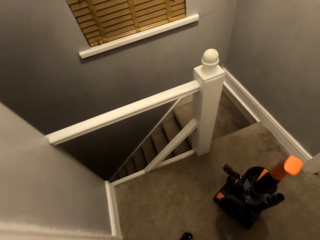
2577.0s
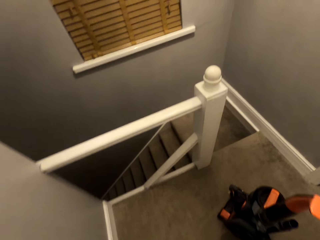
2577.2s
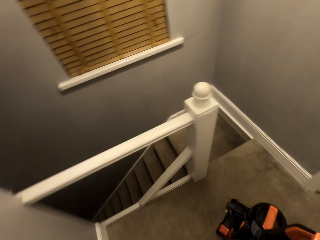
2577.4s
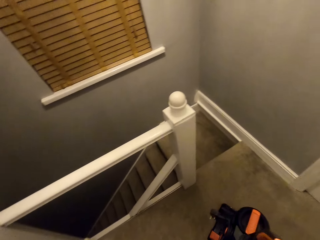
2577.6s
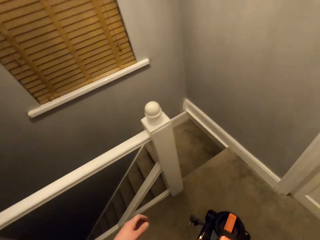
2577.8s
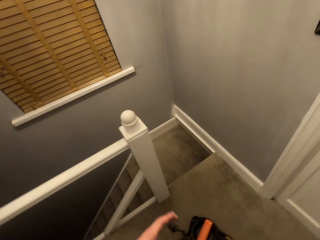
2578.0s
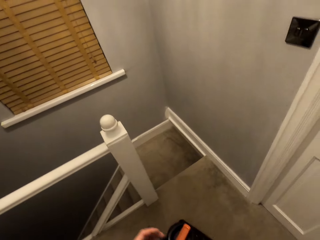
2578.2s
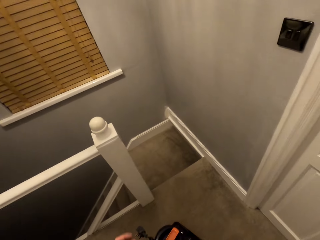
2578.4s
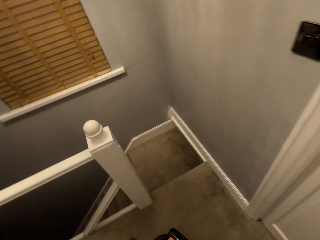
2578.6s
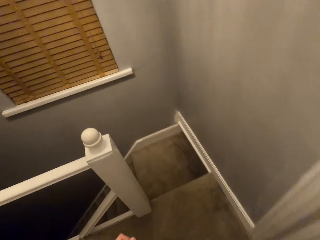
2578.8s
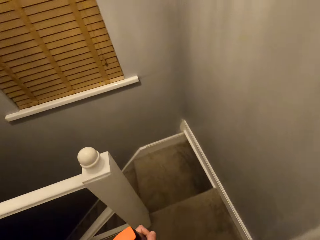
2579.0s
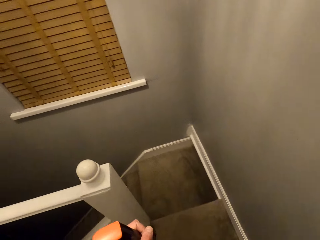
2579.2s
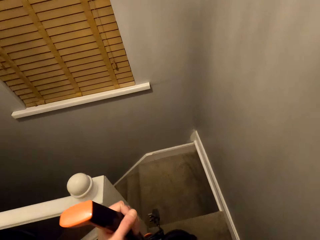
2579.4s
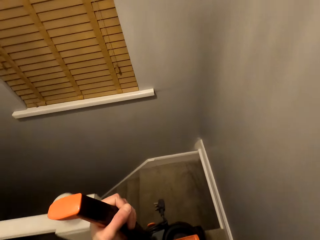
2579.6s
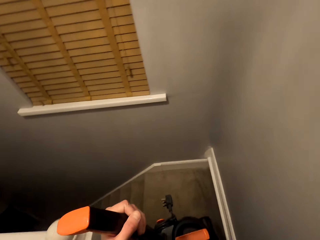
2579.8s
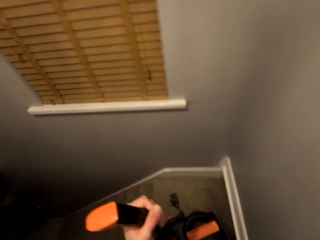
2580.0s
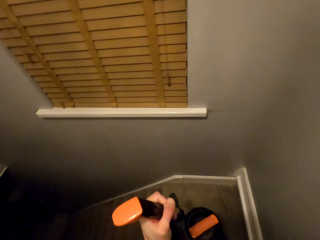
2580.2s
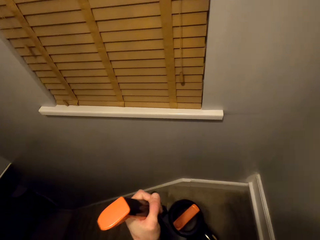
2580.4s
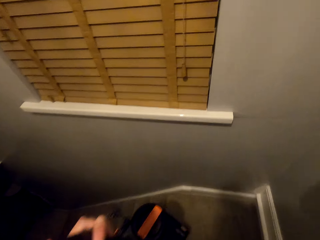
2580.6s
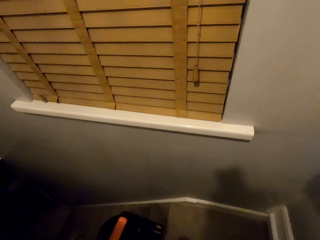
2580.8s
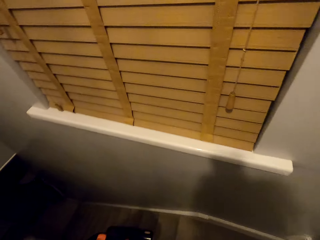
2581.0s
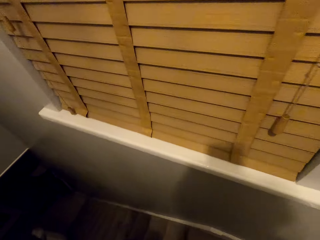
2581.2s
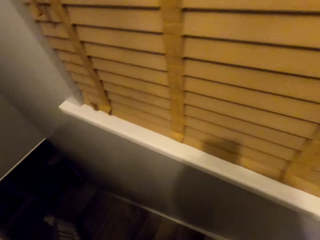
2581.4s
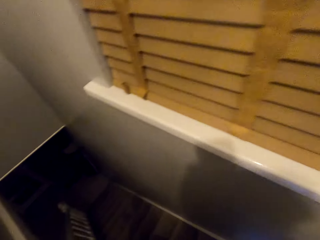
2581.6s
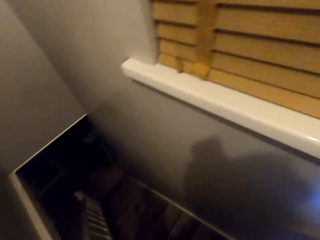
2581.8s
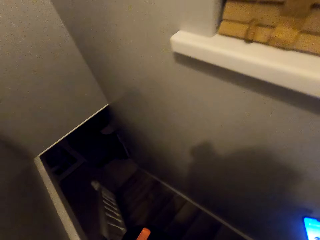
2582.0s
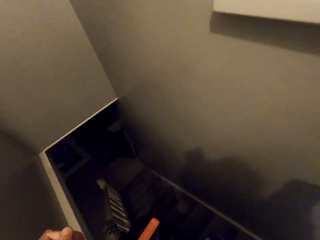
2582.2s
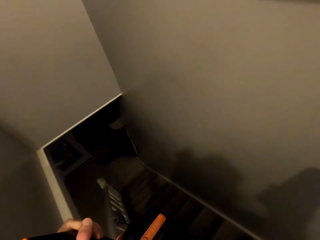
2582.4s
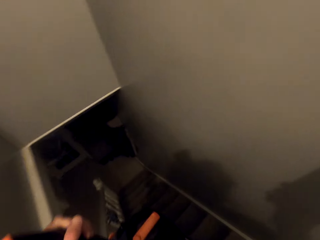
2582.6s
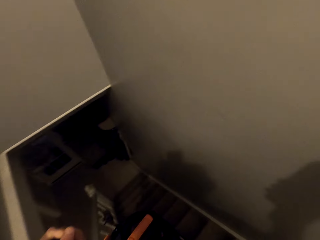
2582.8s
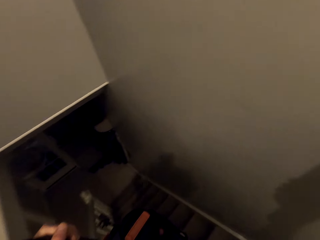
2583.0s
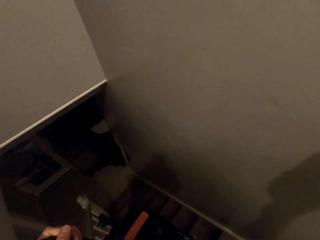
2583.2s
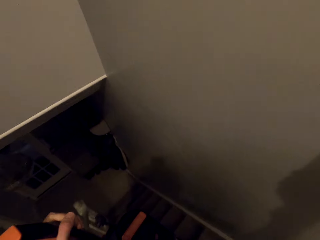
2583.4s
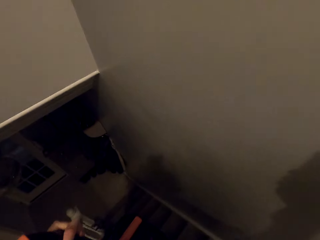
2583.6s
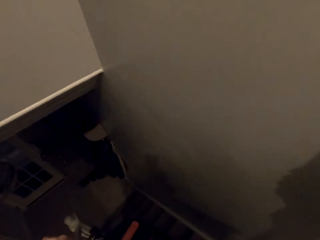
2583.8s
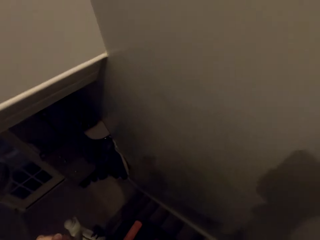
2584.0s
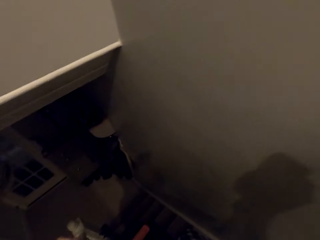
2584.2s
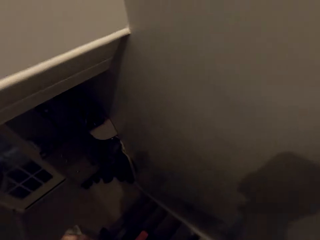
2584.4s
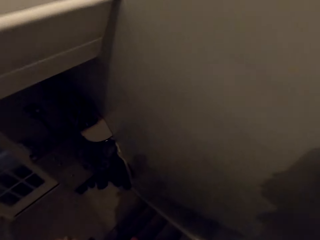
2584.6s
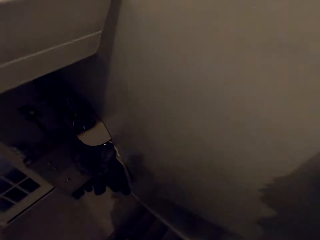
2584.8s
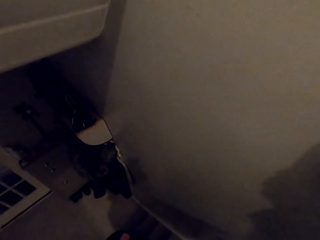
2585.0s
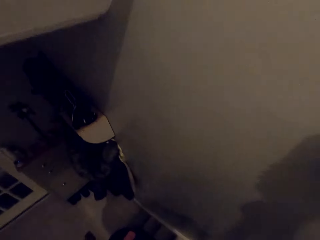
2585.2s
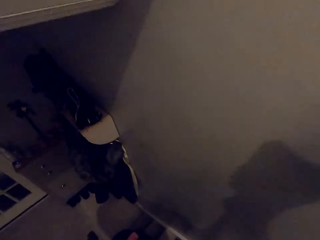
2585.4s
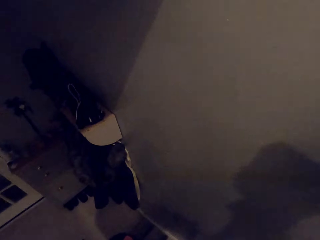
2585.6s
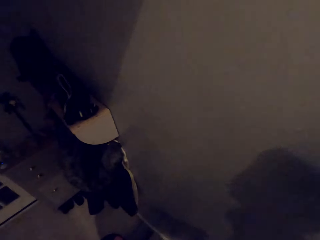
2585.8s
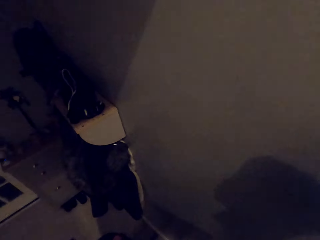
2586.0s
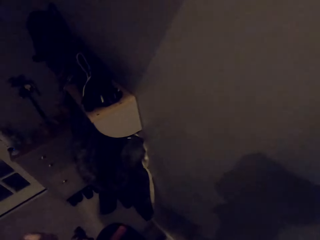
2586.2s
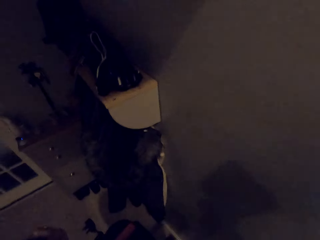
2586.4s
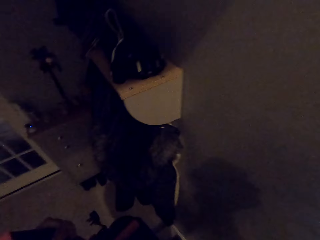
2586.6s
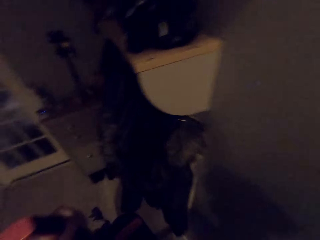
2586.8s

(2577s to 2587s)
The camera wearer walks down the stairs with the vacuum cleaner.

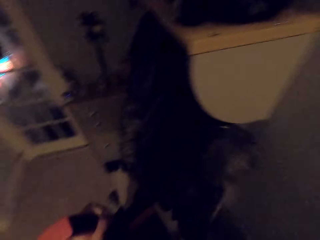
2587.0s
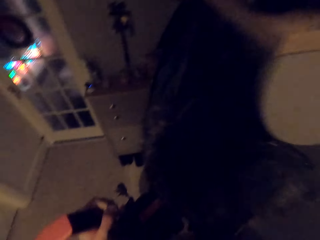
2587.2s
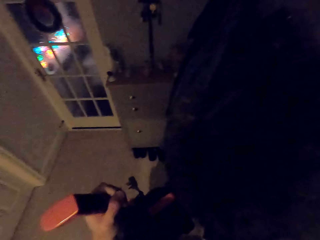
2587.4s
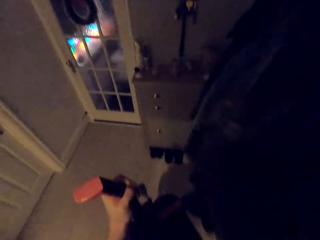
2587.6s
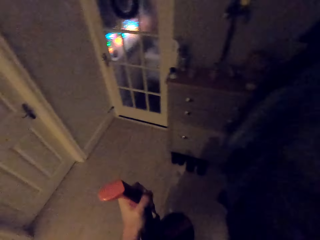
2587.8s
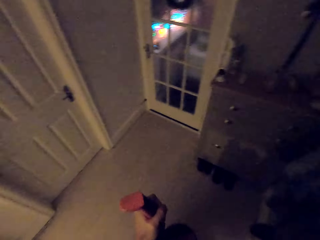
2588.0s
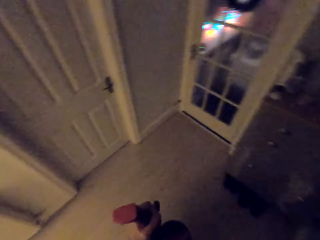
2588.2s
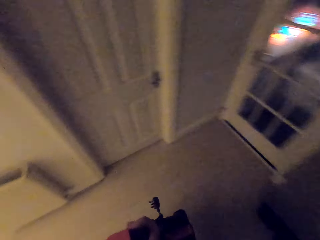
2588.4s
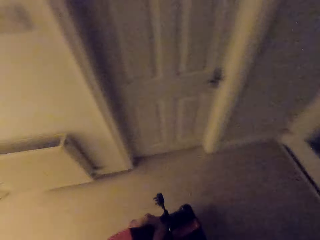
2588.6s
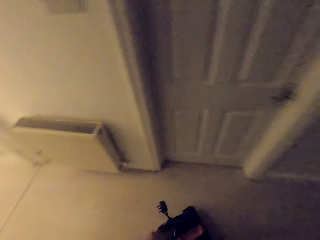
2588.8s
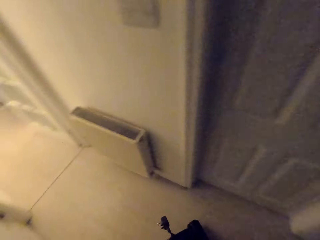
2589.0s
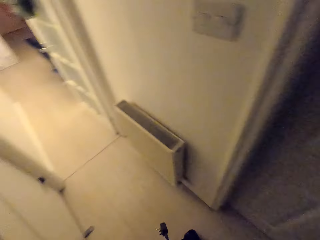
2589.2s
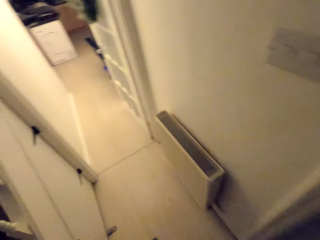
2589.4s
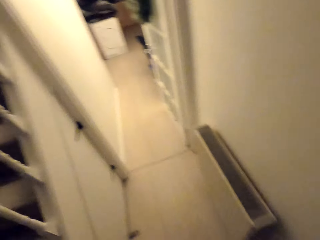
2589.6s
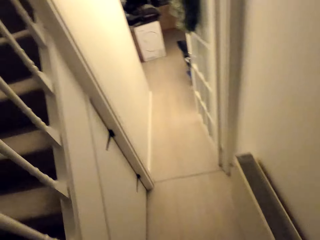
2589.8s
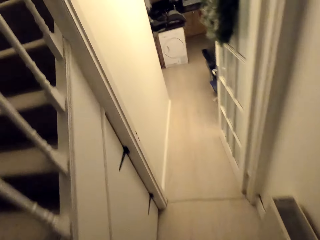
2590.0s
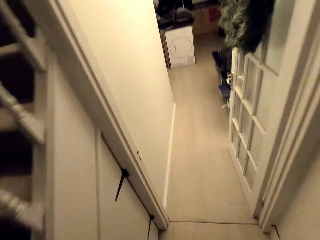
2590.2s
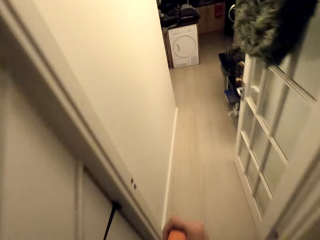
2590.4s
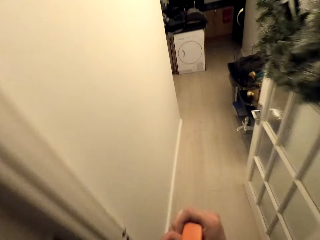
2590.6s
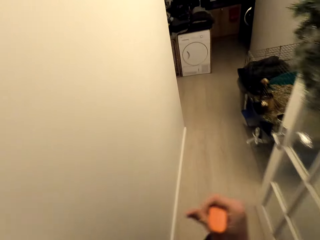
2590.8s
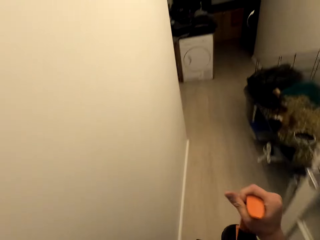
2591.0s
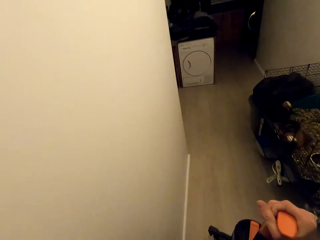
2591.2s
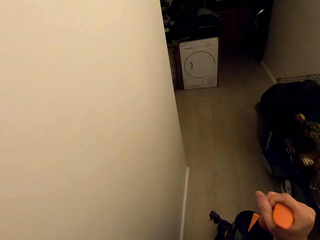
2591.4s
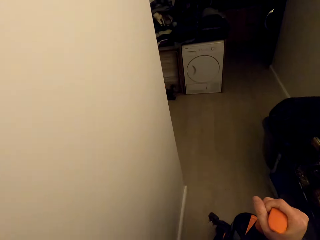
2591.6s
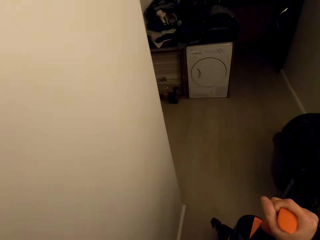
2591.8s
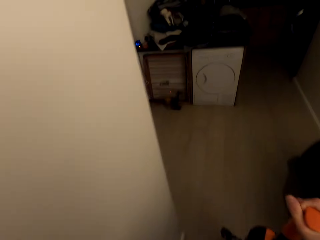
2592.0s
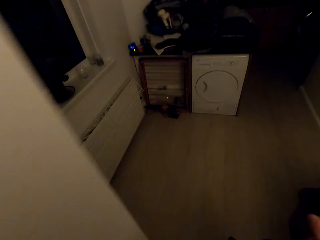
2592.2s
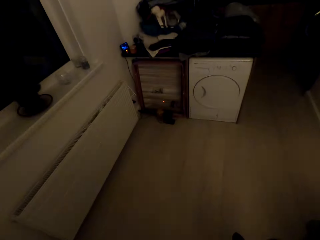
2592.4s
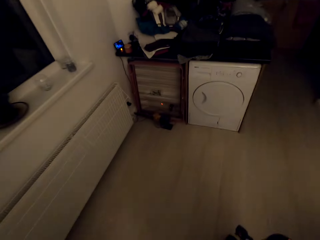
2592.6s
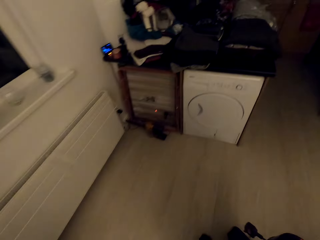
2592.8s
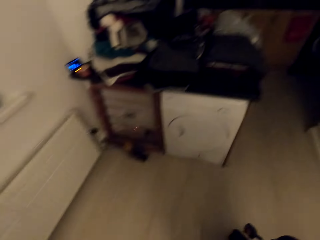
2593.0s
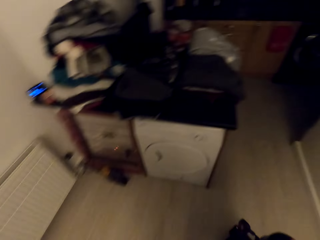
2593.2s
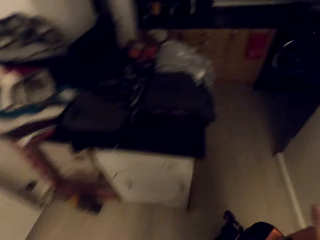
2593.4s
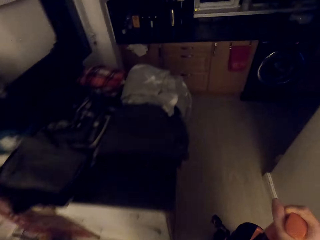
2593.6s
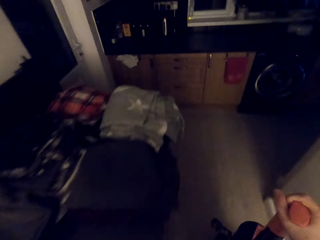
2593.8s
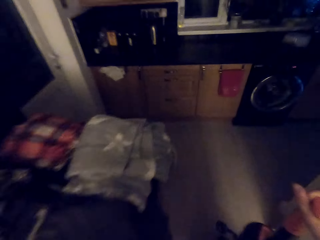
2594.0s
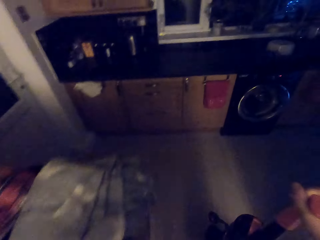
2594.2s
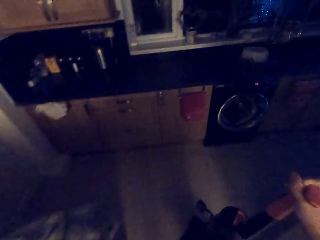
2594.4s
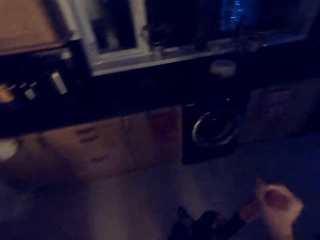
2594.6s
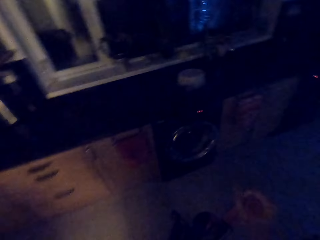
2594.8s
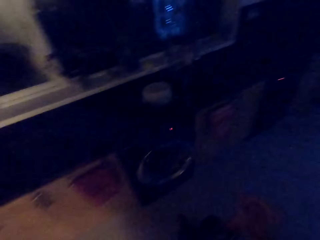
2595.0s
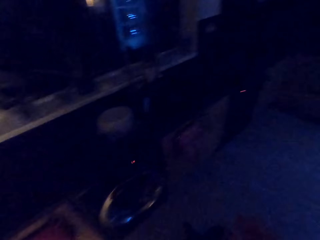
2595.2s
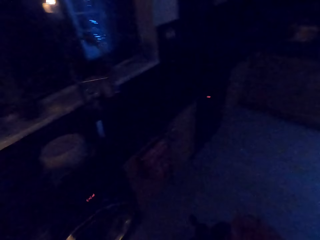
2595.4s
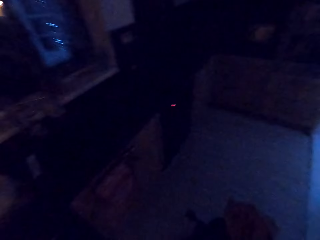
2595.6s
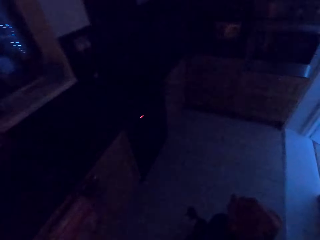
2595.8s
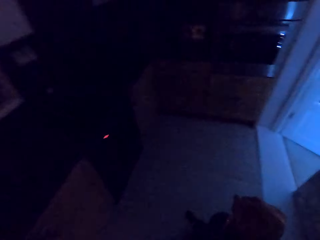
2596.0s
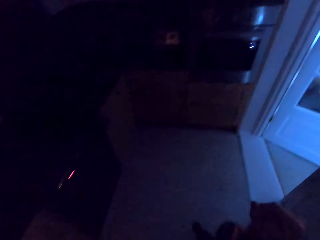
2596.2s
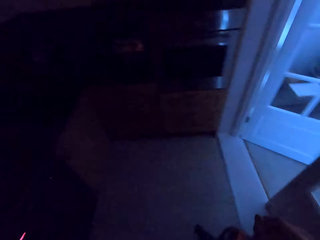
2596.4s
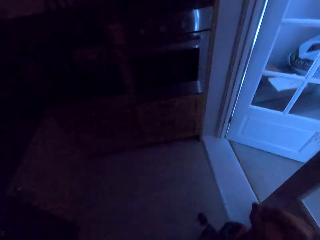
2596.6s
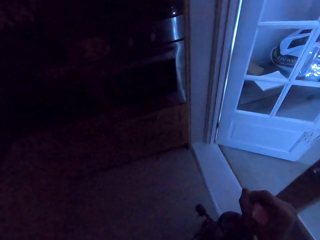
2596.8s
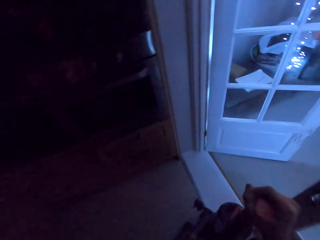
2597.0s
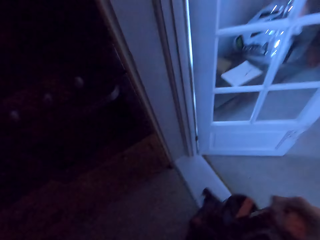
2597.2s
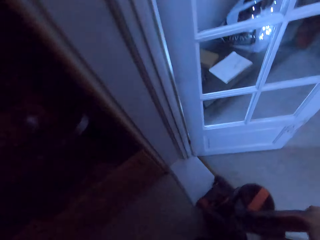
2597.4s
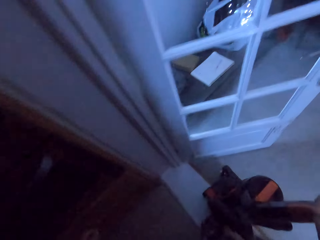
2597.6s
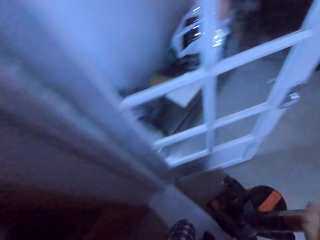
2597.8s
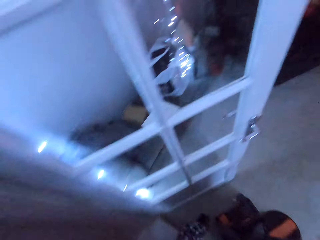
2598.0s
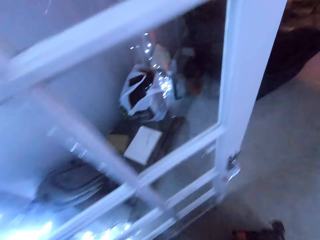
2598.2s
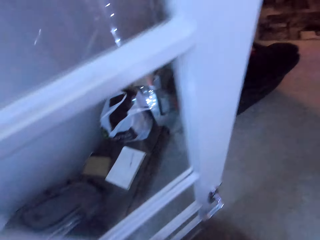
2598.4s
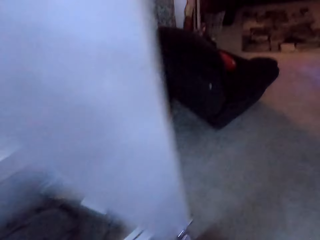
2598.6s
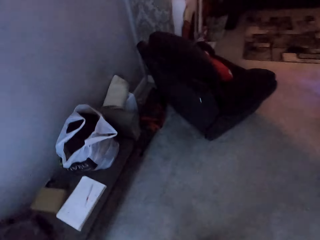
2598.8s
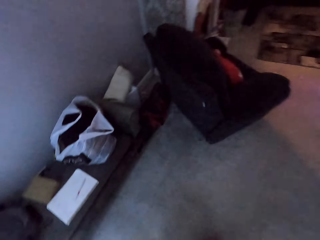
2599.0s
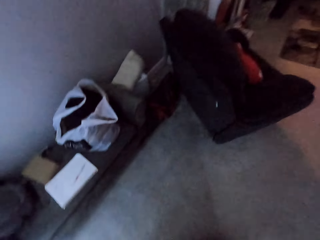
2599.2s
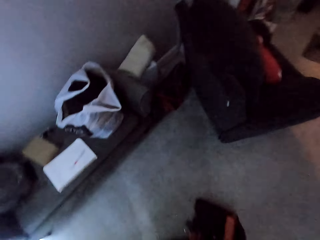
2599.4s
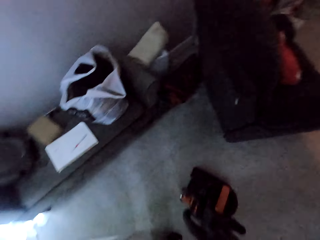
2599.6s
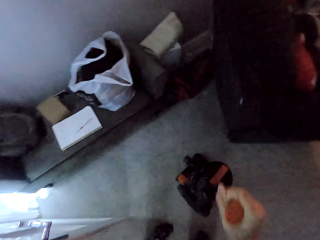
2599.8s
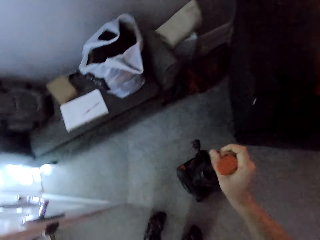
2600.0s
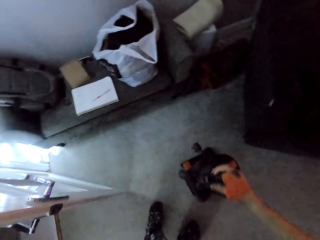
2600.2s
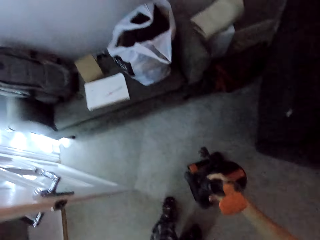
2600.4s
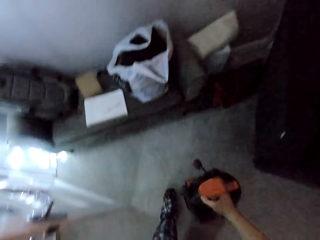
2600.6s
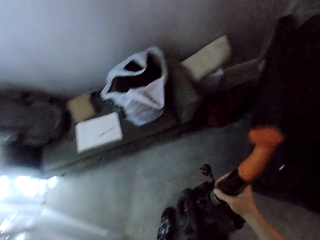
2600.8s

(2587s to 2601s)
The camera wearer walks along the room with the vacuum cleaner. They walk to the kitchen. They walk to the sitting room.
